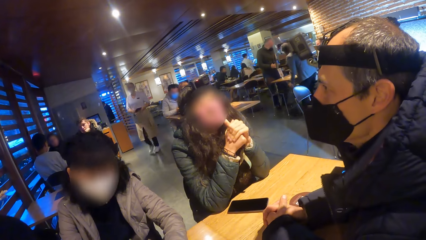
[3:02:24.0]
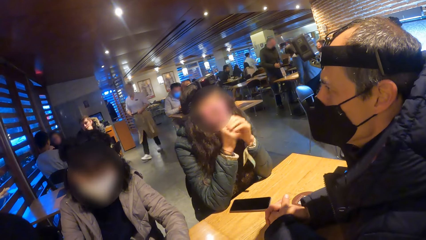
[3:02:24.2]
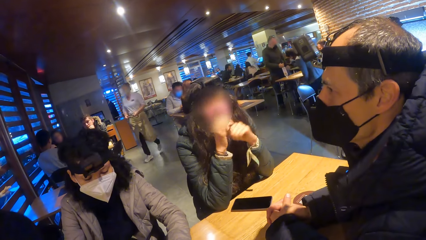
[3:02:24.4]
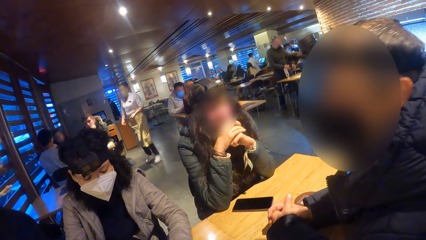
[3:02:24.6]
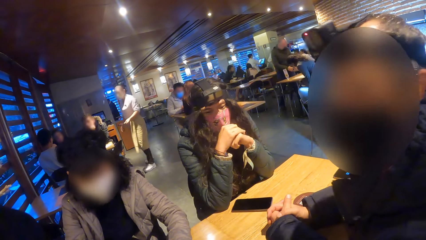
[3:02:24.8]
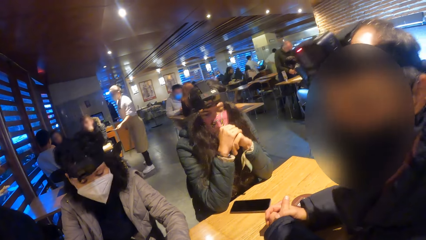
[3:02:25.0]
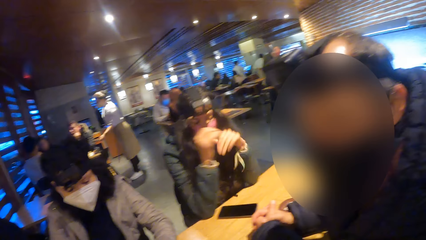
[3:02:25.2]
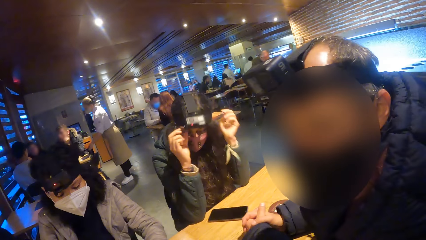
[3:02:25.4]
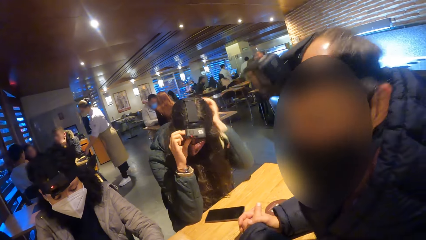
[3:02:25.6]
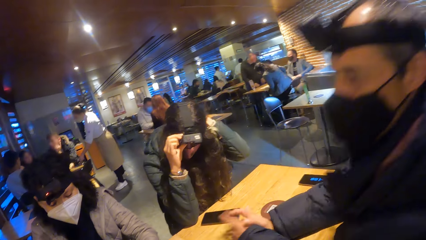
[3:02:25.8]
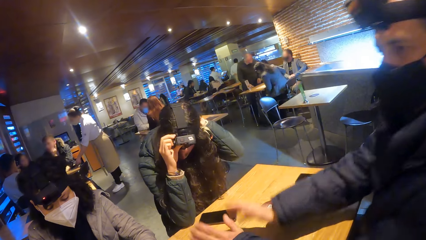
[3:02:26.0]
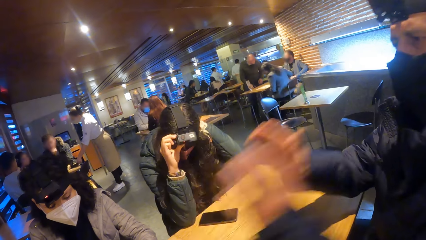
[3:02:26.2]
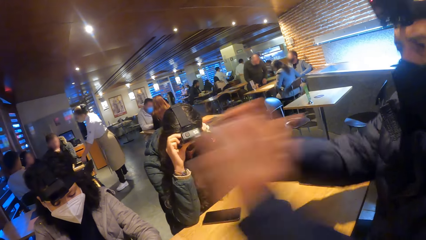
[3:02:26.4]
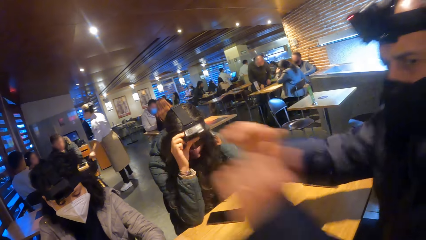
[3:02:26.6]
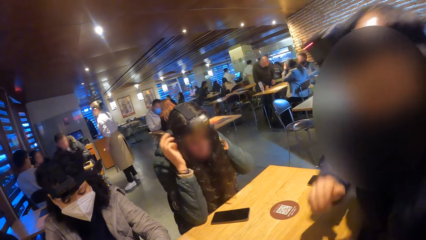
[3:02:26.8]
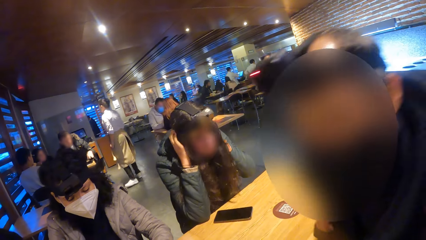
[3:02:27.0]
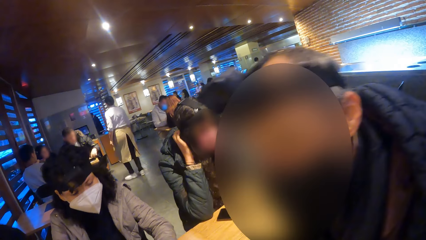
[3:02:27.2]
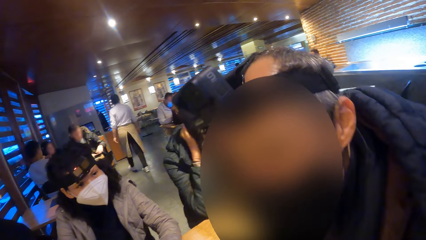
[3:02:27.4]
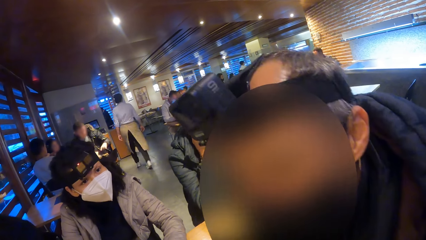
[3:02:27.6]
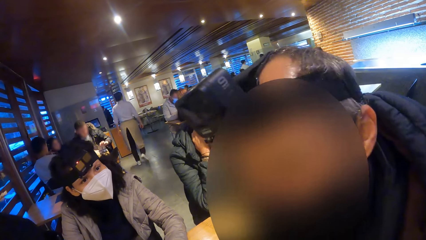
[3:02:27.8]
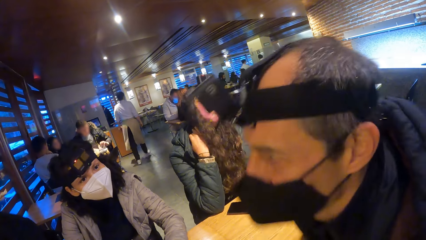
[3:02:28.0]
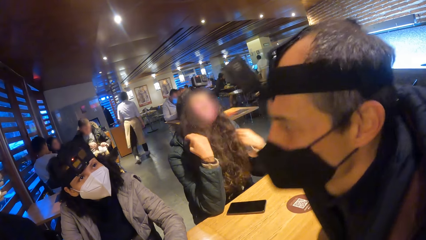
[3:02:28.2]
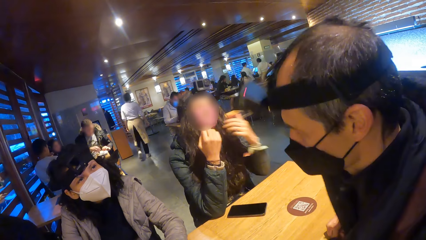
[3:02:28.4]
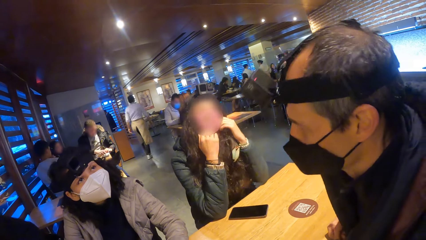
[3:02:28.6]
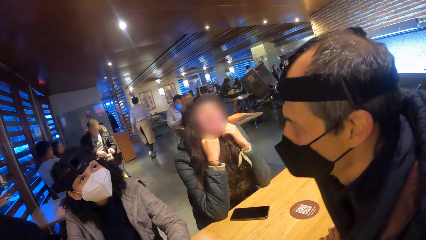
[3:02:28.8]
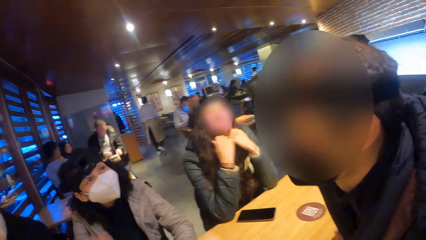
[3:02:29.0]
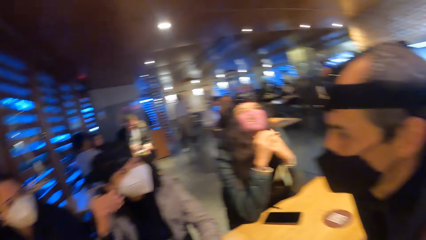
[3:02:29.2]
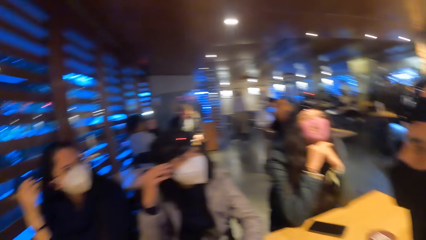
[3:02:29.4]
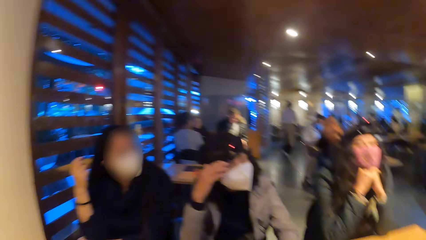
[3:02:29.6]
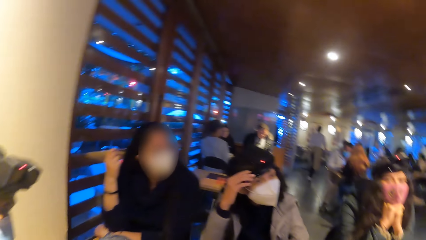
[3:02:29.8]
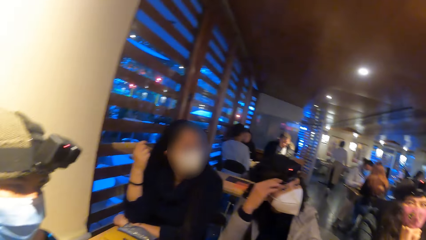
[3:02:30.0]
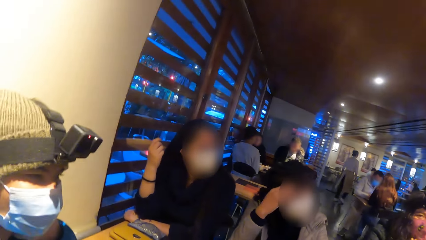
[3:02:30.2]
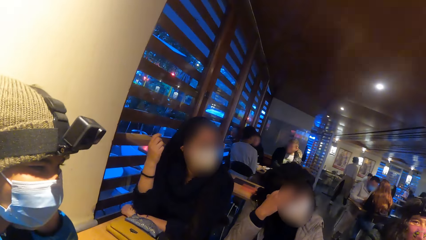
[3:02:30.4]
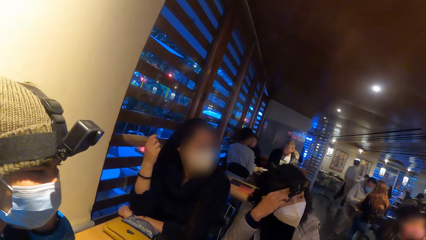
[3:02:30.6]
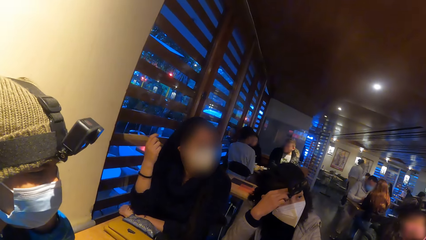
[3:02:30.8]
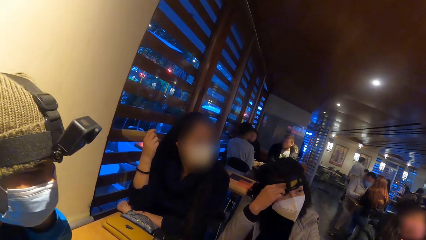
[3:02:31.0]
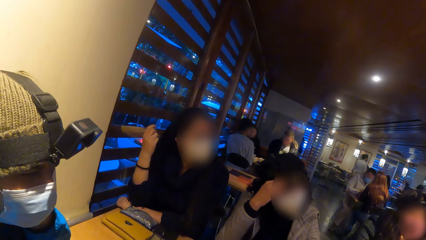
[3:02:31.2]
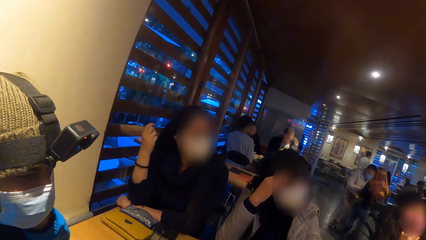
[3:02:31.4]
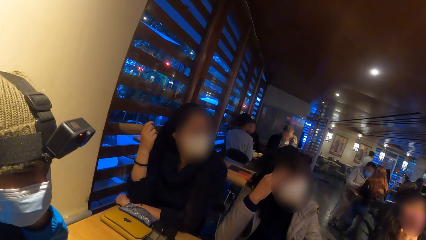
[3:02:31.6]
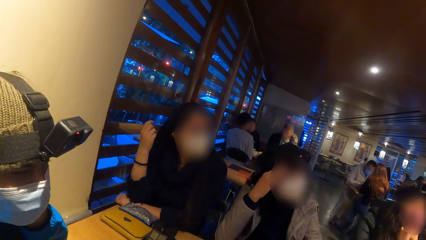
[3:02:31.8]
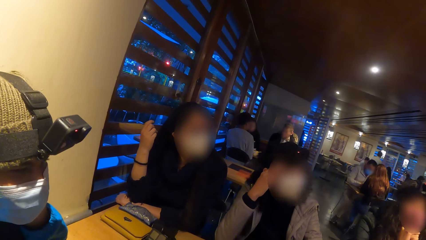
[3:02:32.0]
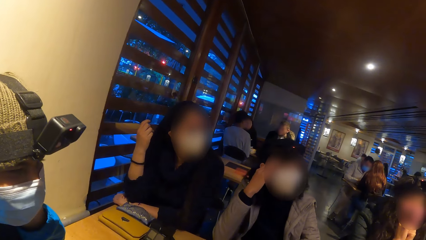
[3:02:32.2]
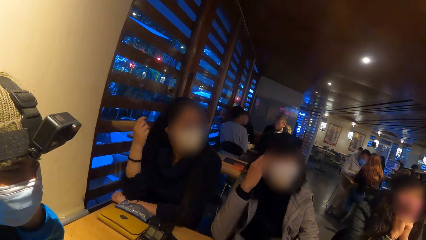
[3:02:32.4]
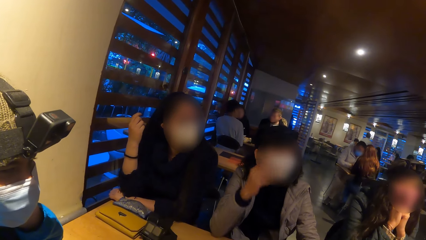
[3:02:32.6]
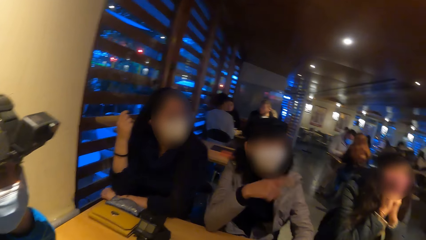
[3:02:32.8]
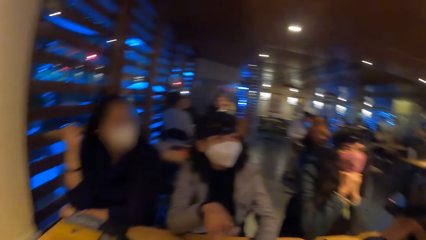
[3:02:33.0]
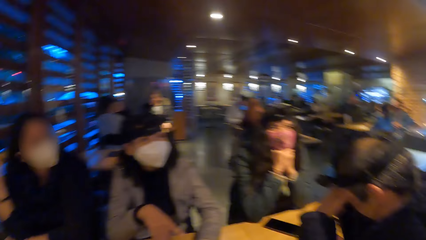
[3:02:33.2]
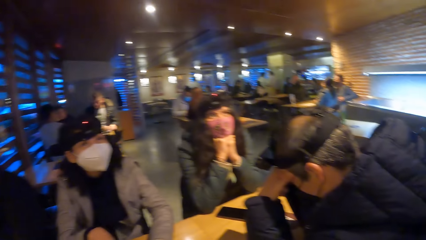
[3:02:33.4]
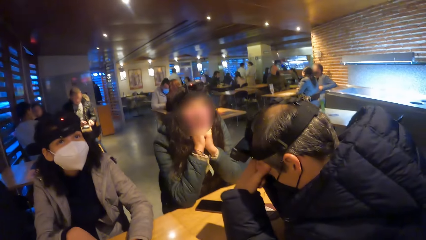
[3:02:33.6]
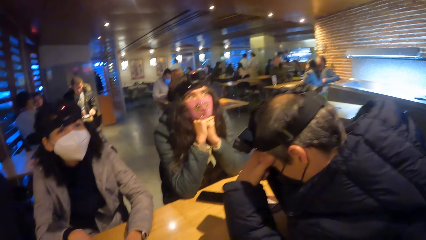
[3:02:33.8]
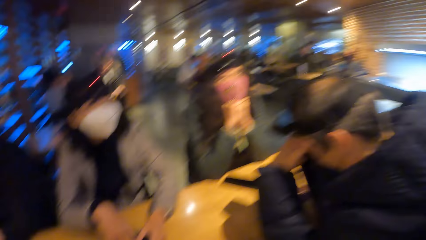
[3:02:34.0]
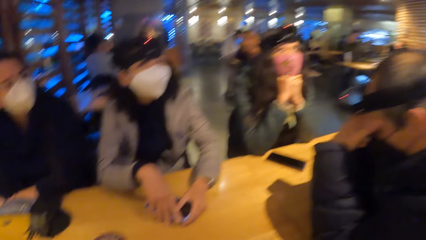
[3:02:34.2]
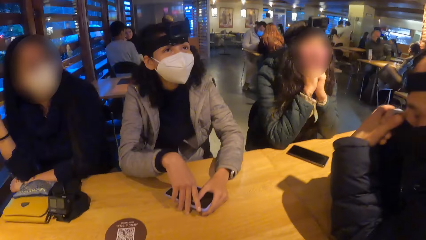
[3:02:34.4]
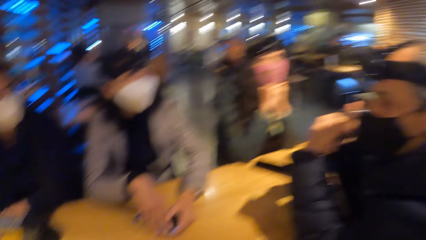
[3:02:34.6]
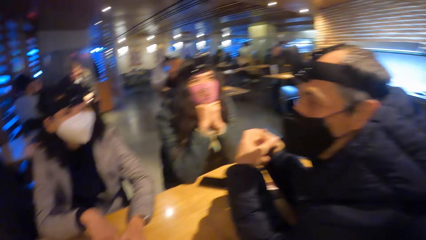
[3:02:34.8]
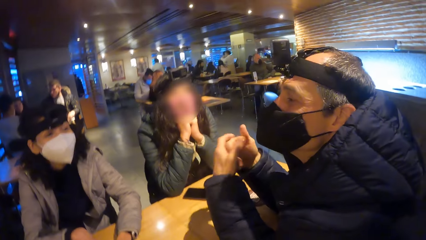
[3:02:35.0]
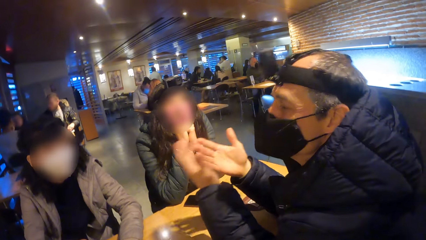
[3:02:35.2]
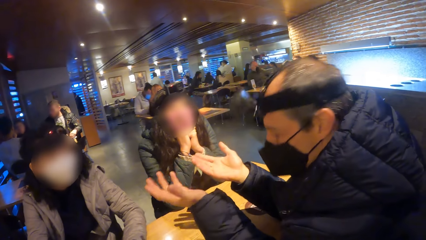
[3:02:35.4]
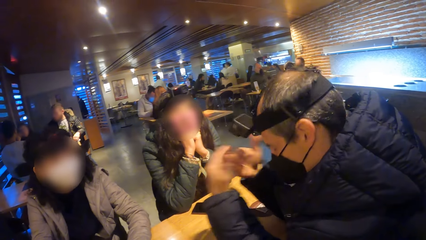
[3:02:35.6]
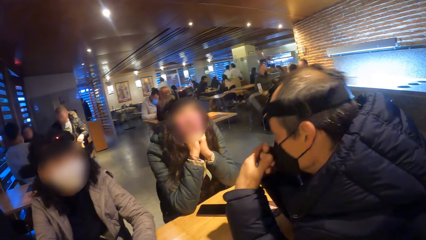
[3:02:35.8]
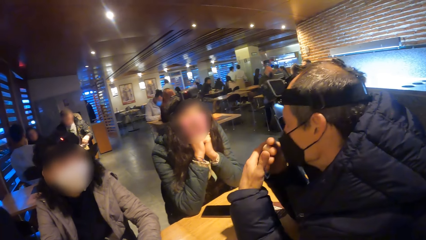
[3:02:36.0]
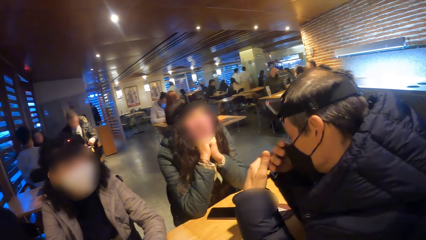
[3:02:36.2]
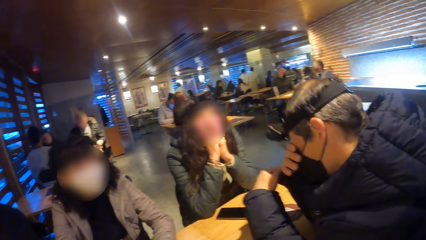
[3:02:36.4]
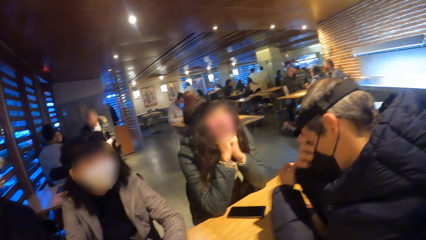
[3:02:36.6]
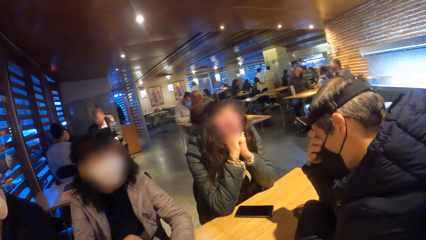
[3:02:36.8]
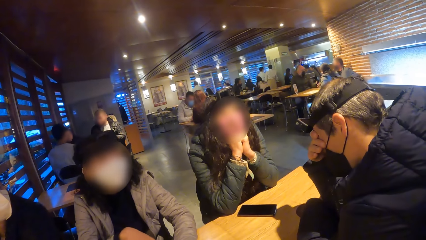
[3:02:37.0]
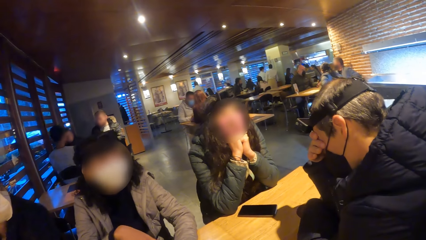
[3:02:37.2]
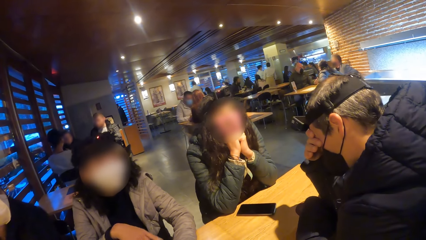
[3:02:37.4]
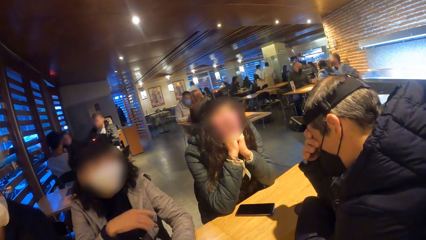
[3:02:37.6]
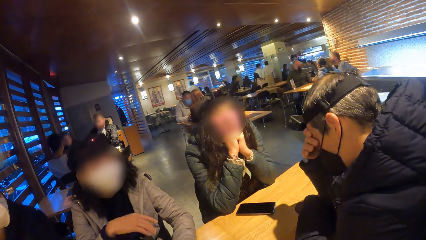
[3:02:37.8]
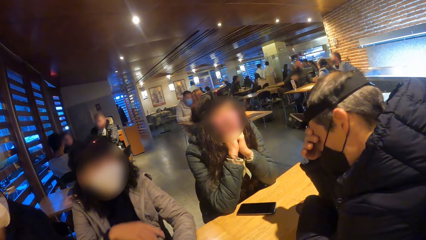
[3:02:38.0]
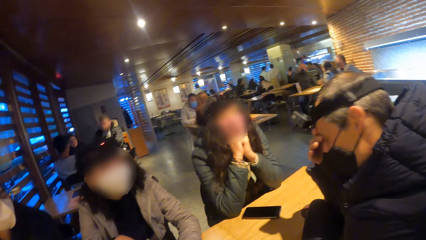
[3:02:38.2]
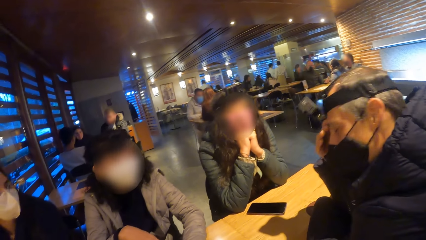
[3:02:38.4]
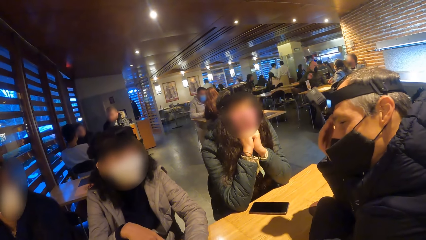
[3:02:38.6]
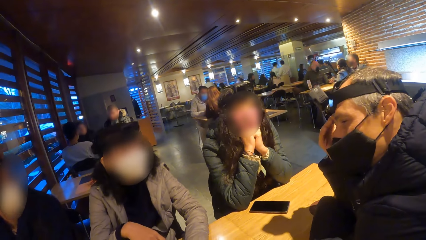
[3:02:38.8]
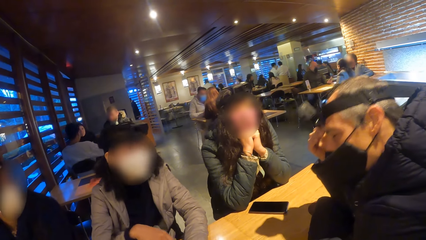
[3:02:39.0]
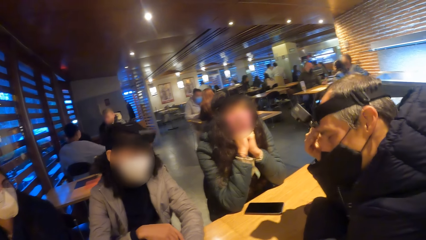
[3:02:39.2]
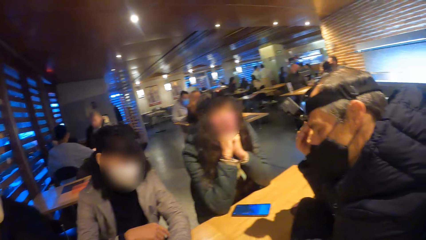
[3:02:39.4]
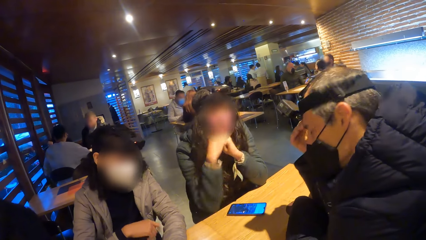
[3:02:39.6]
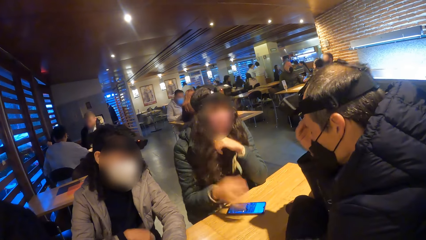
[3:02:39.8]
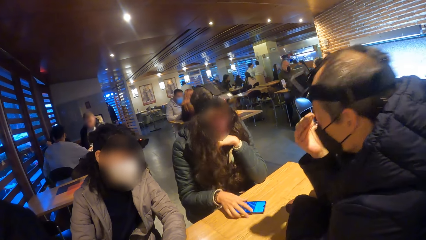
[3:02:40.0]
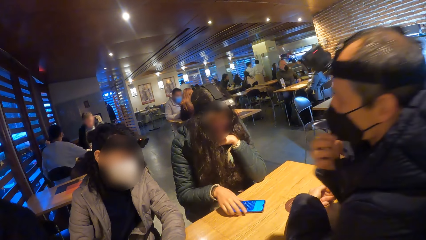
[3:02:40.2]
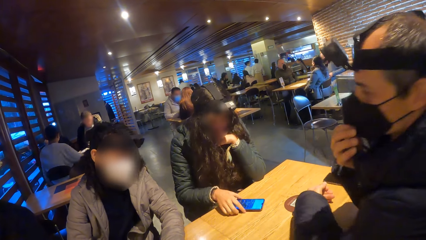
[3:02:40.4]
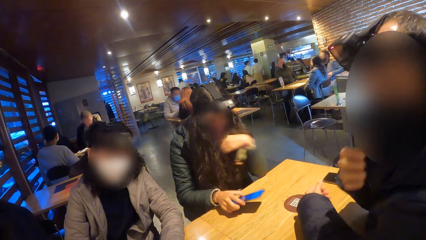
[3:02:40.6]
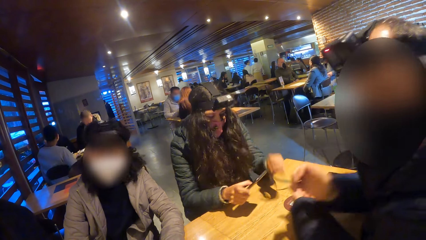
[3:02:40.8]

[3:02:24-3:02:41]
The man raises both hands from the table. The third woman touches her hair with her right hand and packs her hair with both hands. The camera wearer turns towards a fourth woman and the first woman. The second woman touches her camera with her right hand, removes her right hand from her camera, and touches the phone on the table with both hands. The man demonstrates to a group of people with both hands. The man touches his face with his right hand and touches his nose mask with his right hand.
